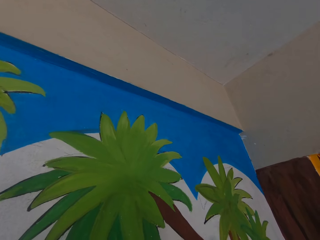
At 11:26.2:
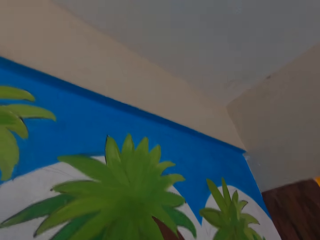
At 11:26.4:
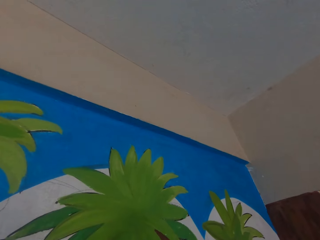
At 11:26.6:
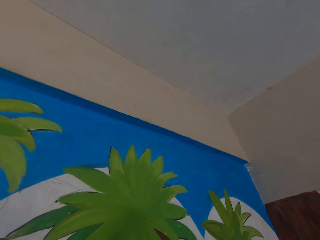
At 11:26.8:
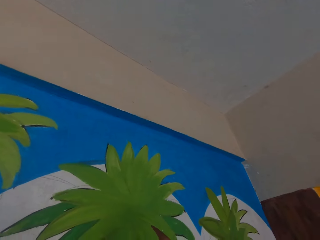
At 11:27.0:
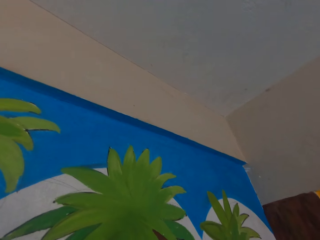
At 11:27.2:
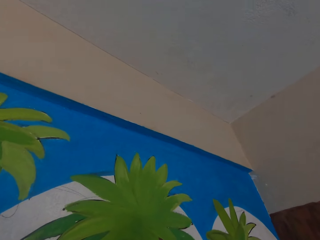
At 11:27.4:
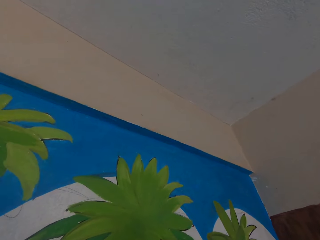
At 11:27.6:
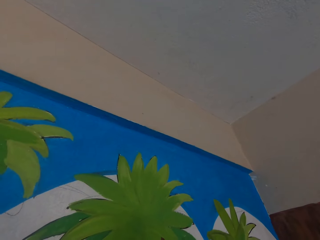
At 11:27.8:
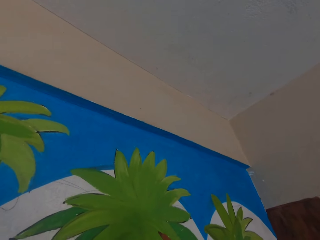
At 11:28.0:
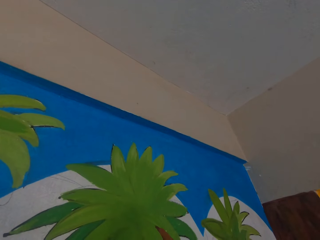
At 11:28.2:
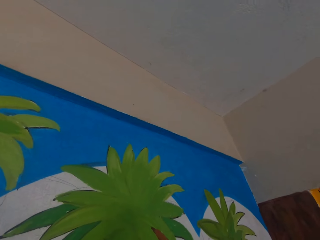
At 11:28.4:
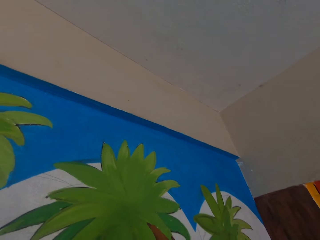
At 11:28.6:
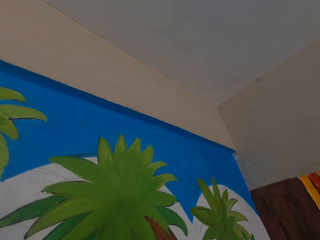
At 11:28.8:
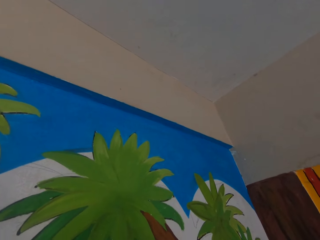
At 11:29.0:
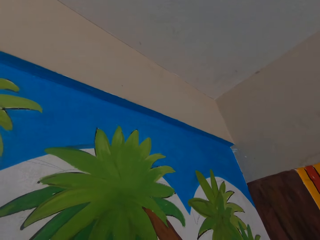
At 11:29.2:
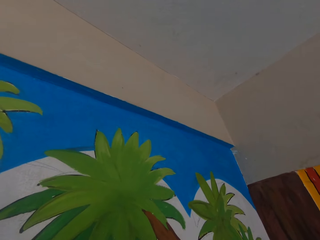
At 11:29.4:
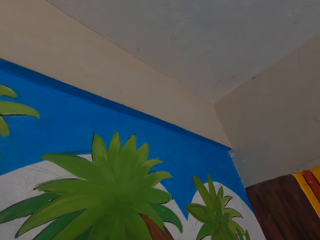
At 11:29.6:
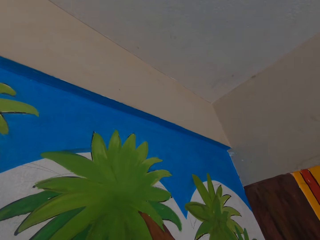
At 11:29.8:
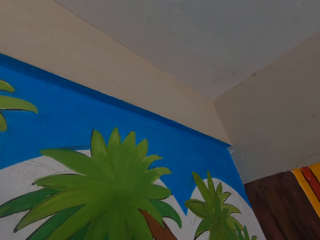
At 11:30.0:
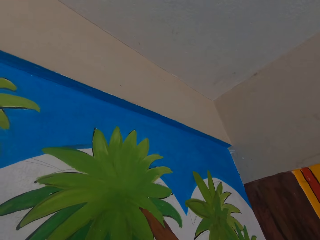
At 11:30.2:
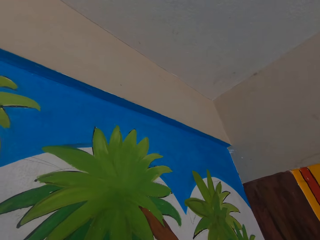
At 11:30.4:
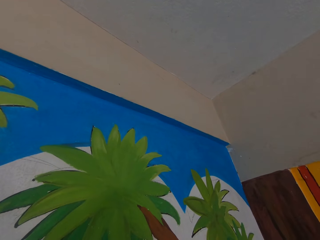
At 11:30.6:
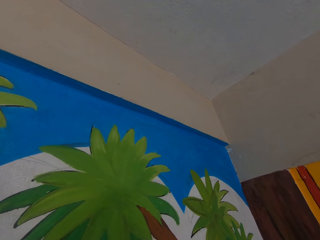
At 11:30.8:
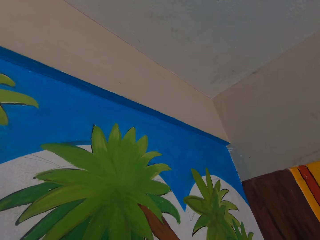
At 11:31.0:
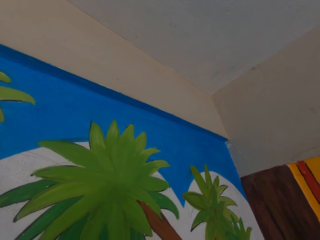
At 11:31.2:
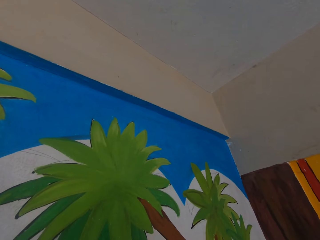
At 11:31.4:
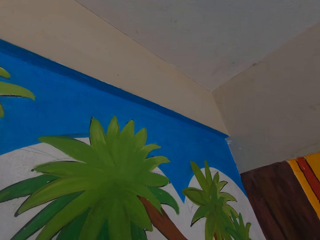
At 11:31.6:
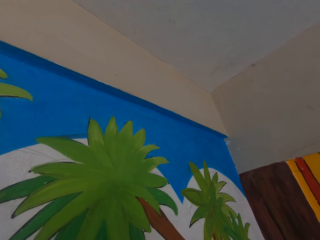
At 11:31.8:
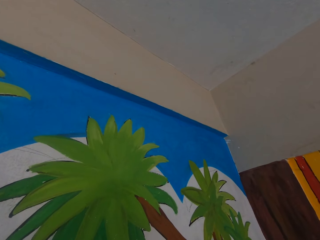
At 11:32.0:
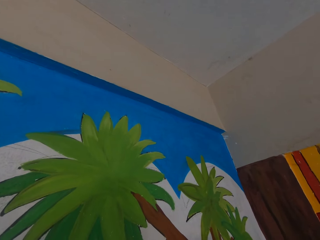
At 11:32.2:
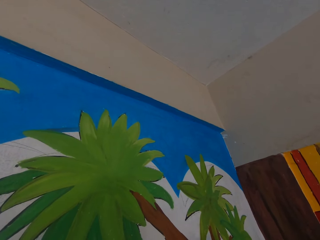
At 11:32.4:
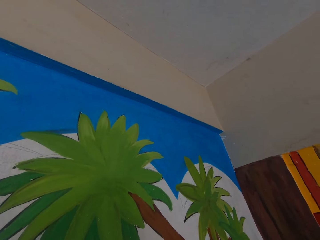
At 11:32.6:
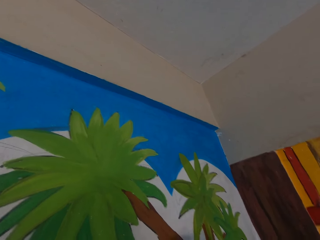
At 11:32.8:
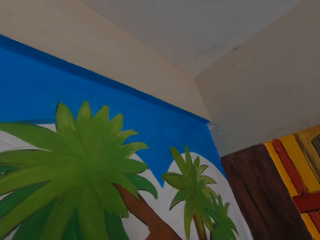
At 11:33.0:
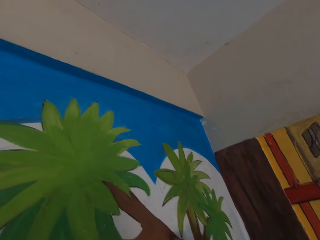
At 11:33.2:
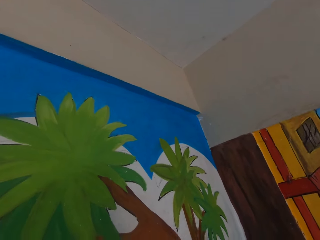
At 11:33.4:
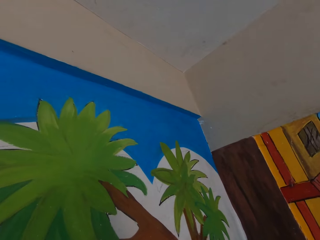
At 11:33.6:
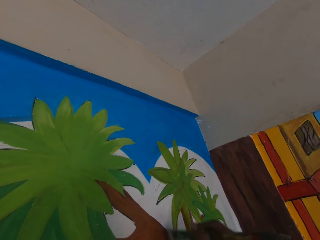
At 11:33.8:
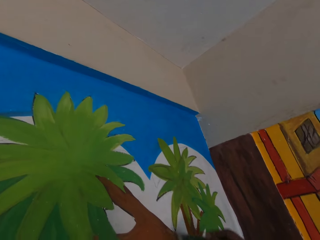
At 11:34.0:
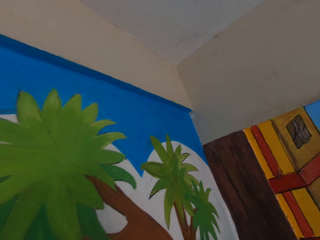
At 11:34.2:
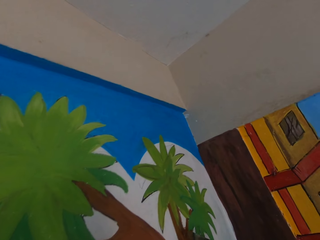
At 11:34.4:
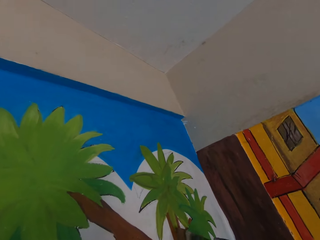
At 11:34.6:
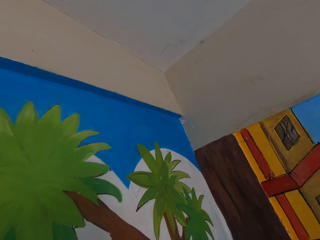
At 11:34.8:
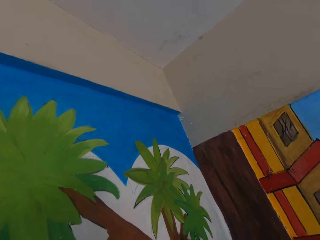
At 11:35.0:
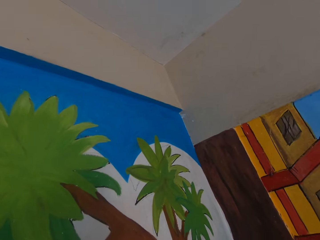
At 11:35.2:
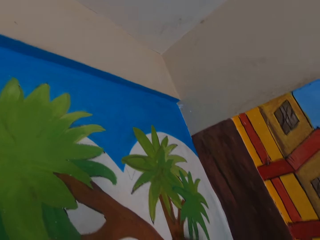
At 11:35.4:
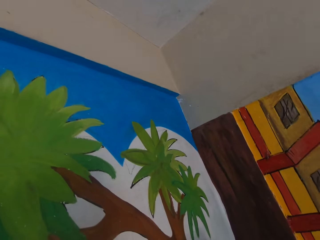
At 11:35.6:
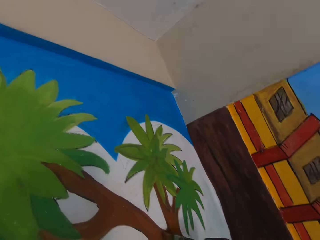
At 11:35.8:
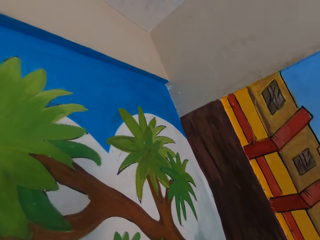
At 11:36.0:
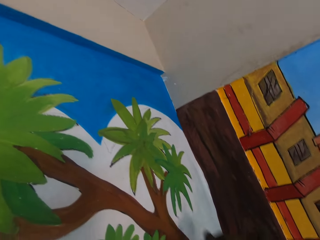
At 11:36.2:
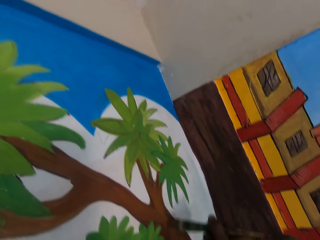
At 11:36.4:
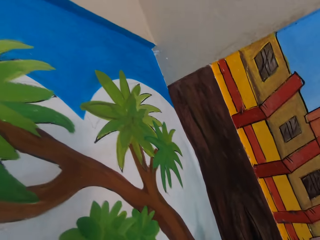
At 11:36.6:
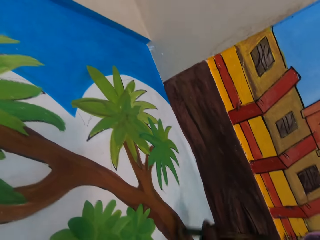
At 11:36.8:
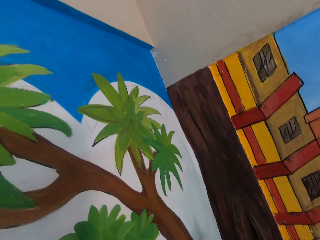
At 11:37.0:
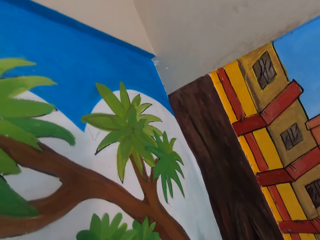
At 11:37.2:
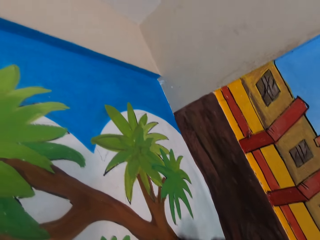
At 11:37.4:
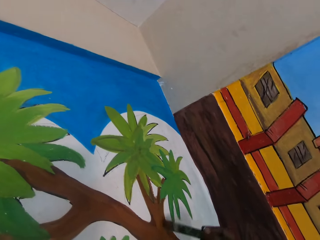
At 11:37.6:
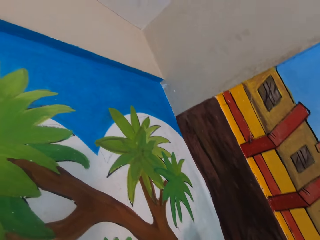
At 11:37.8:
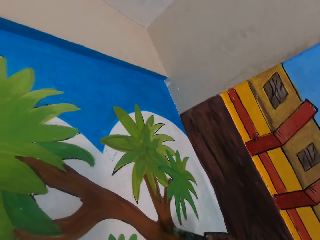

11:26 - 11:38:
The camera wearer looks on the drawing art.

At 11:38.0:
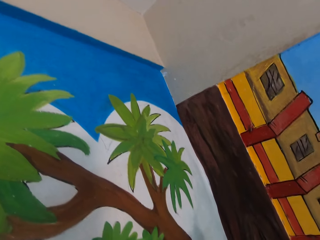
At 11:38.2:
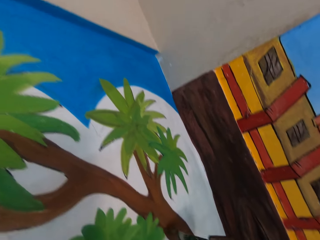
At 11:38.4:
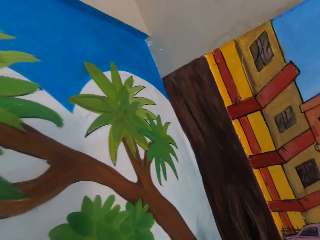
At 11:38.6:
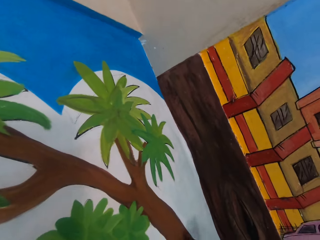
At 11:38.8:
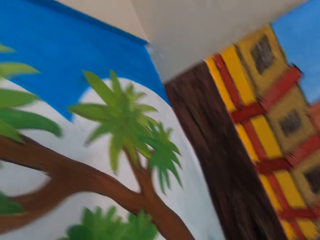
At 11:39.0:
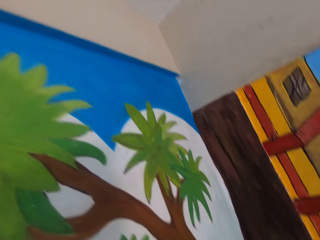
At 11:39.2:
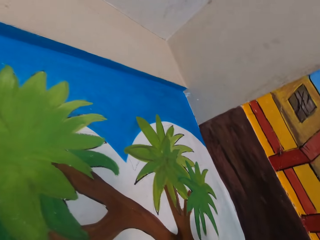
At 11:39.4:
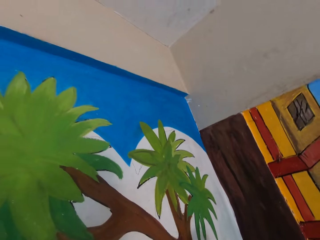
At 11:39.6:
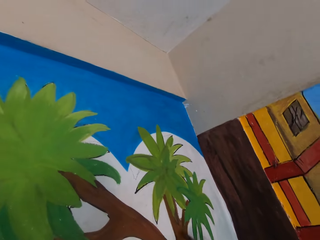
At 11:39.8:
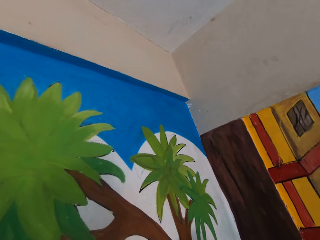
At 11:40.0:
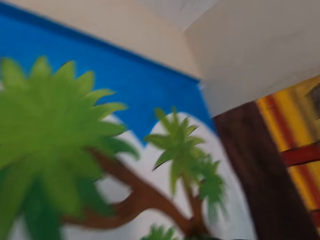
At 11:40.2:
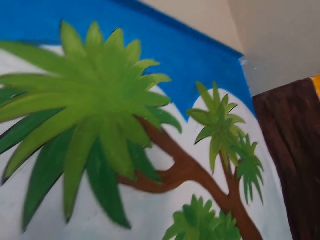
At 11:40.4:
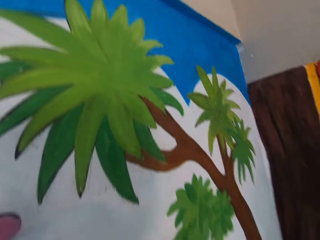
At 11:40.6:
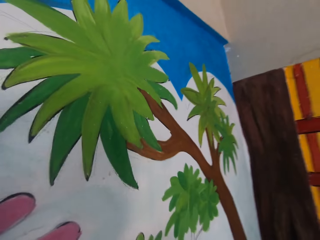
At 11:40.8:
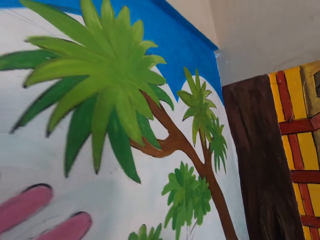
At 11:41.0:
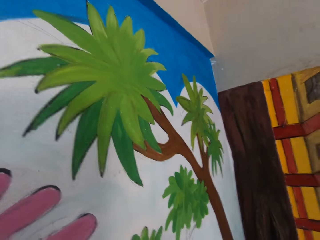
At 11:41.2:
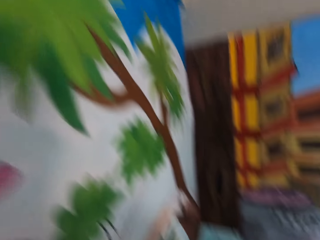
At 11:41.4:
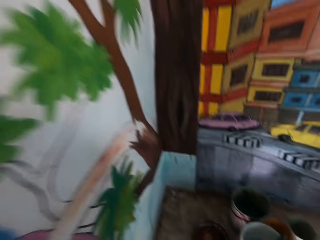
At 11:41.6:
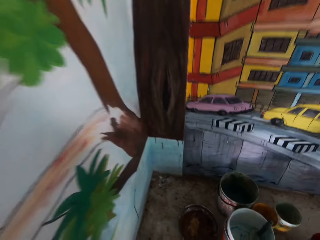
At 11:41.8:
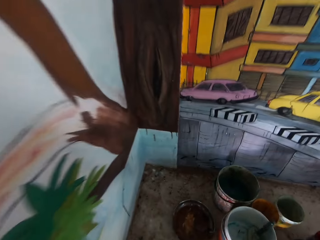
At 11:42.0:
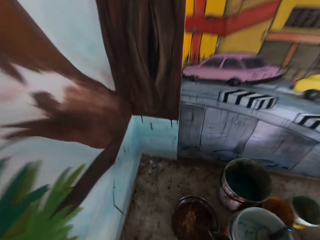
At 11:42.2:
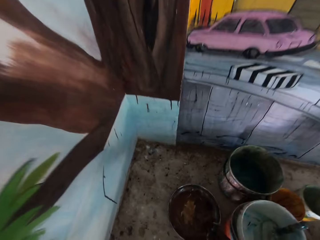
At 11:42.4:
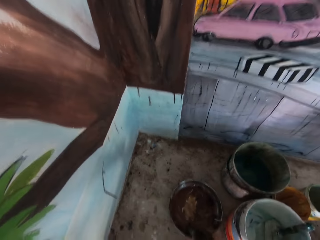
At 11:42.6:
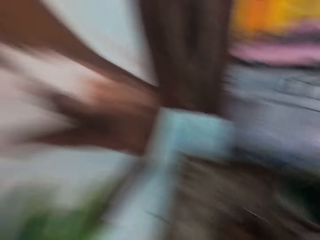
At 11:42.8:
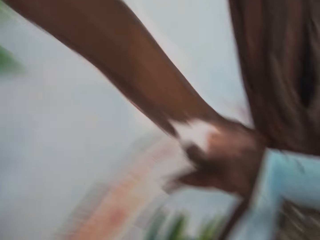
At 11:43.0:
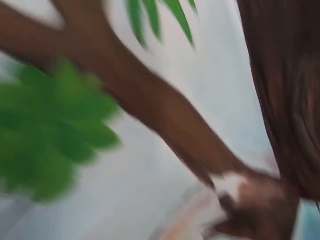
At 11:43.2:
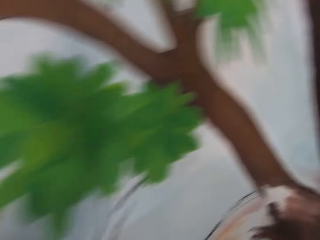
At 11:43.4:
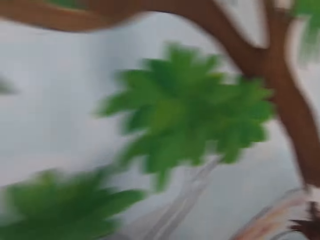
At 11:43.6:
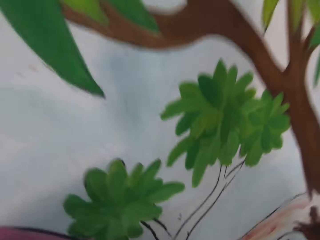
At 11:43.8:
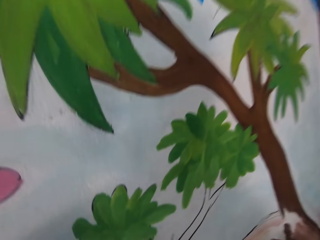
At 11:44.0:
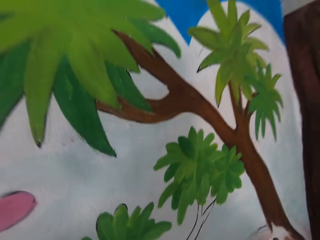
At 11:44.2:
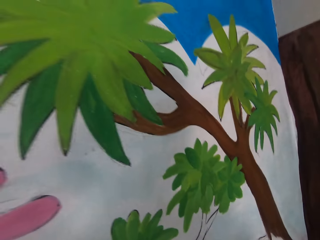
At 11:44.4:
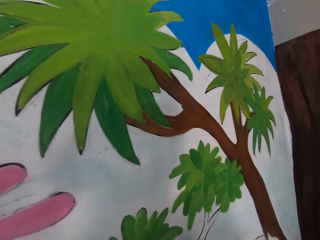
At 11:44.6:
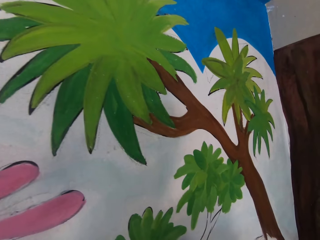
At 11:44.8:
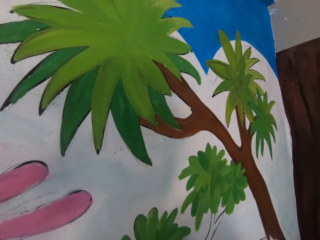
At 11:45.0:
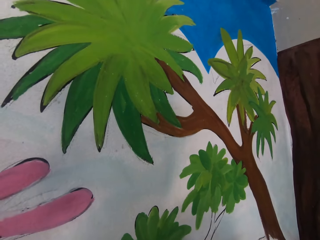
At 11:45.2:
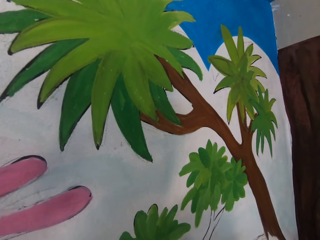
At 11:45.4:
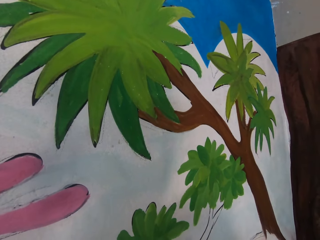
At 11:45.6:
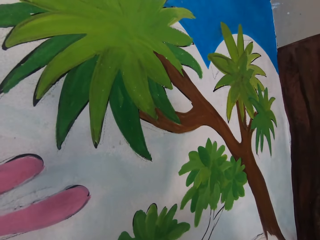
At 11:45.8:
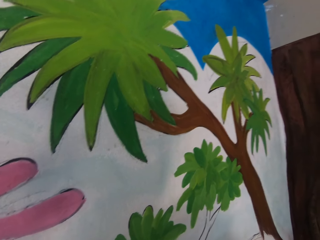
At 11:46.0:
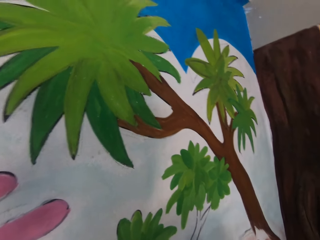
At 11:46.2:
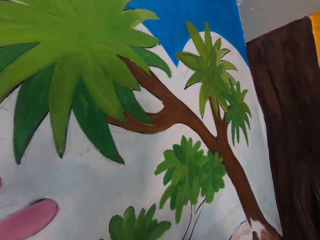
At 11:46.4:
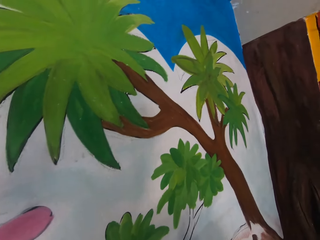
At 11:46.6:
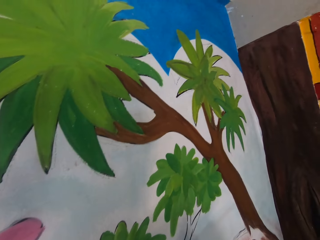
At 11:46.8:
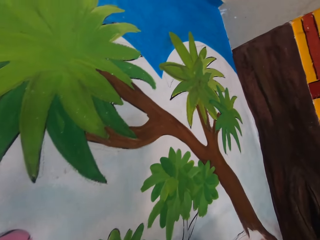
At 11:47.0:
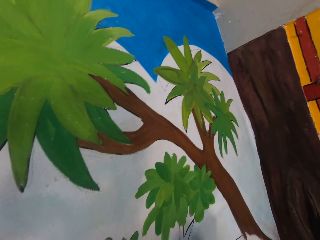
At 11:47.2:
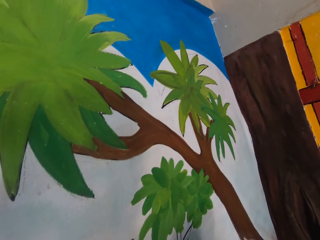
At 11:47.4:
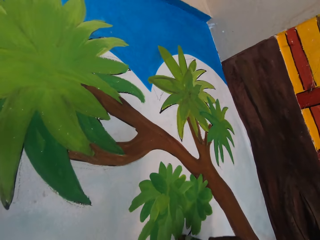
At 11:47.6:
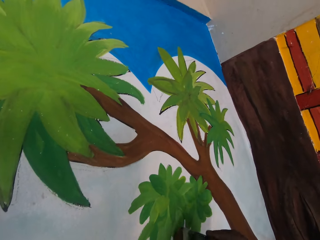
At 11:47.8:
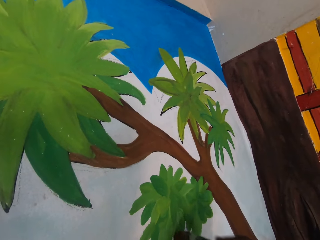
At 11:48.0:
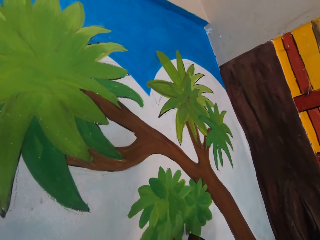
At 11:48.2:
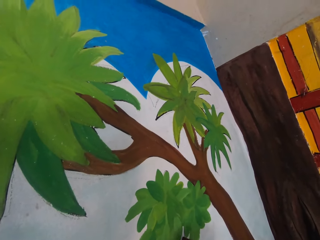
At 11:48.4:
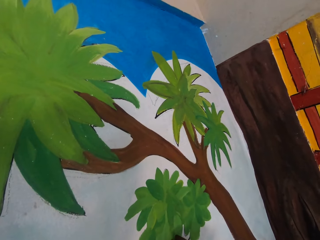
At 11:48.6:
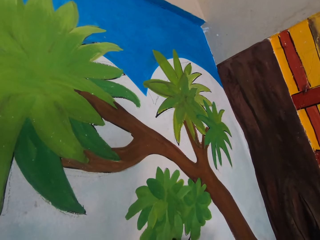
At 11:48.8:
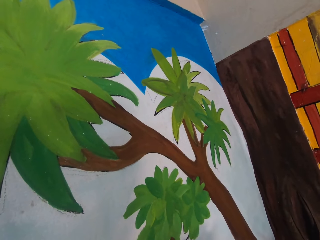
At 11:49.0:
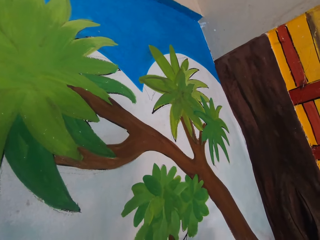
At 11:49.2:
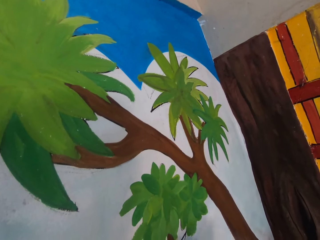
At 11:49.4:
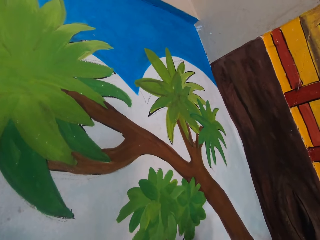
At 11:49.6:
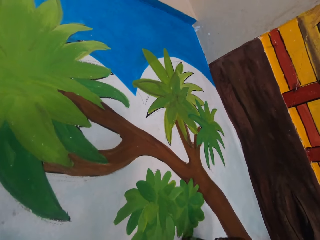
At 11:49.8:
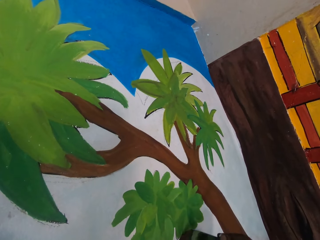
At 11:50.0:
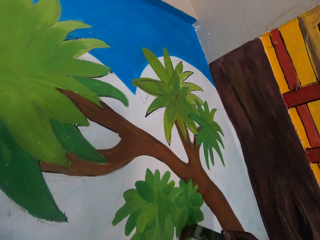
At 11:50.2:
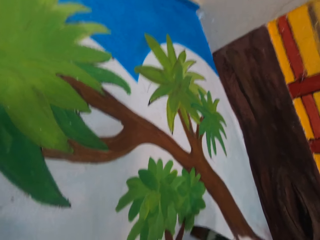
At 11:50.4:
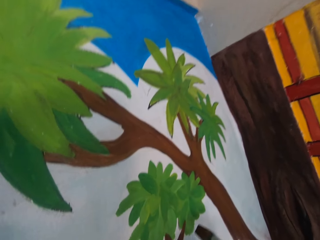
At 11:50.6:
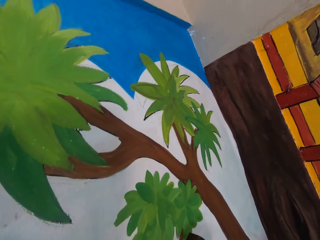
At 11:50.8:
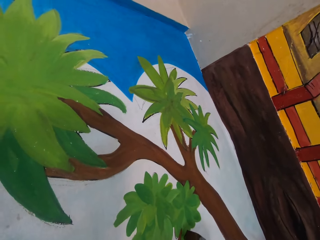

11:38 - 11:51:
The camera wearer dips the paint brush in the paint bucket on the table. They paint the wall with the paint brush.
